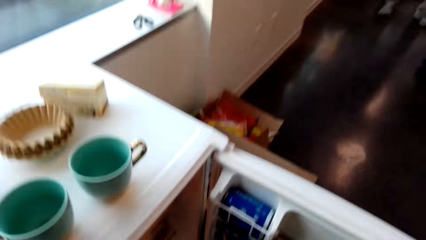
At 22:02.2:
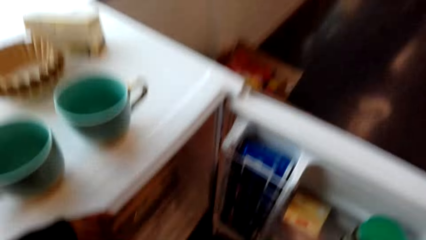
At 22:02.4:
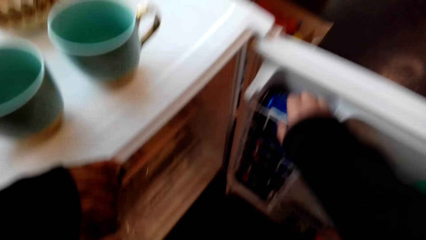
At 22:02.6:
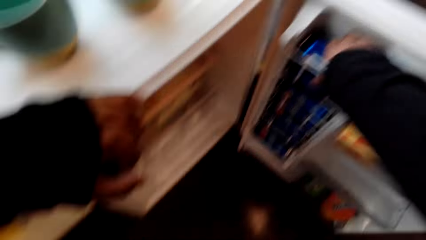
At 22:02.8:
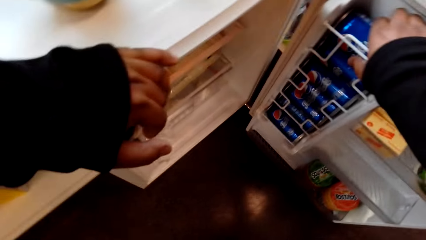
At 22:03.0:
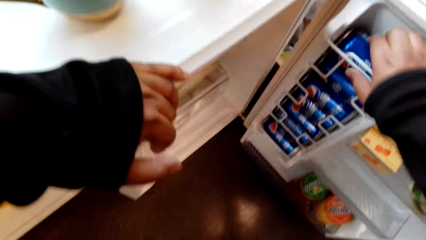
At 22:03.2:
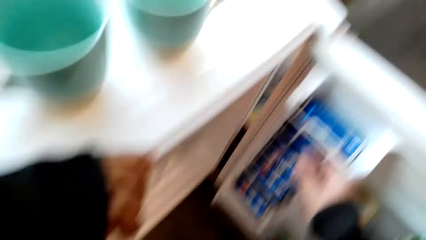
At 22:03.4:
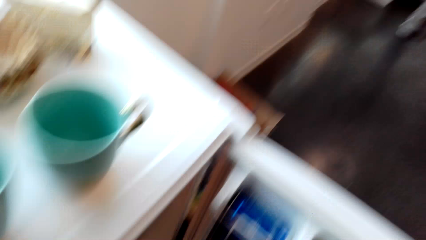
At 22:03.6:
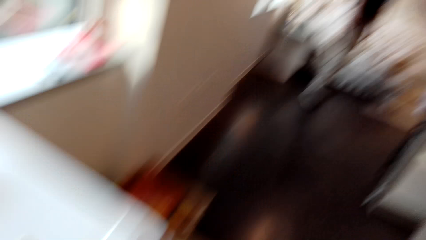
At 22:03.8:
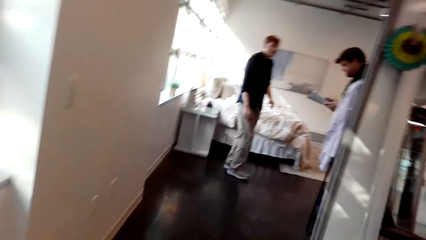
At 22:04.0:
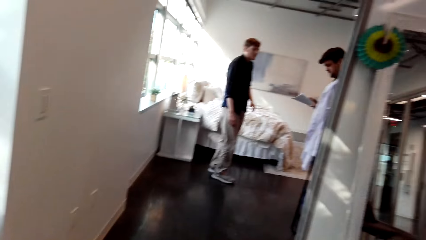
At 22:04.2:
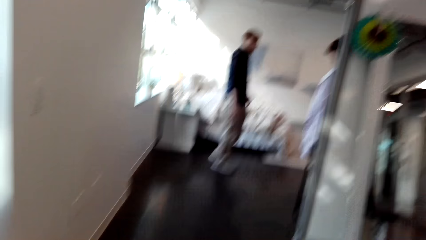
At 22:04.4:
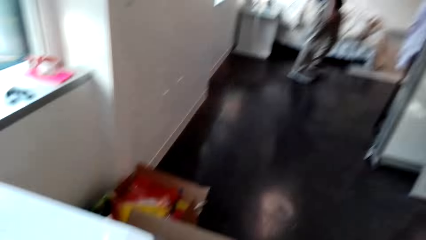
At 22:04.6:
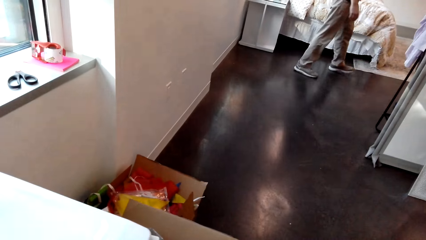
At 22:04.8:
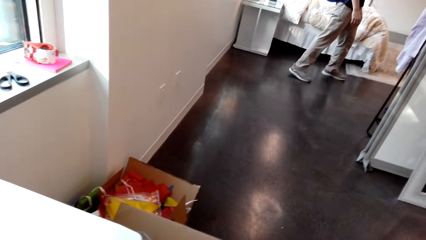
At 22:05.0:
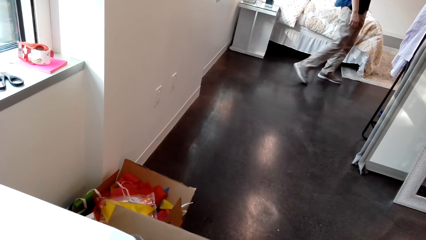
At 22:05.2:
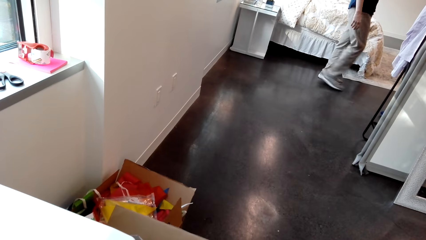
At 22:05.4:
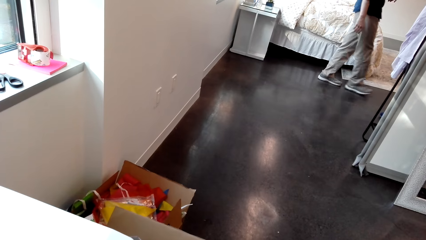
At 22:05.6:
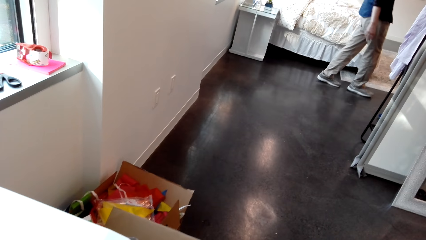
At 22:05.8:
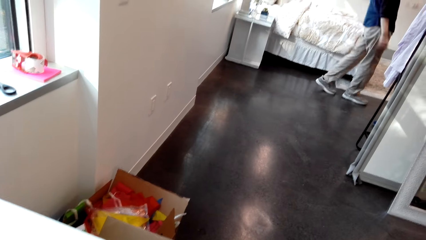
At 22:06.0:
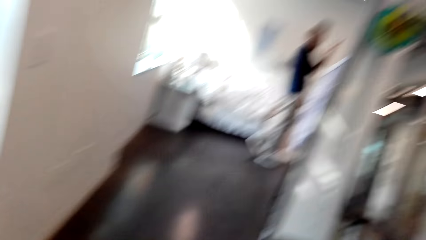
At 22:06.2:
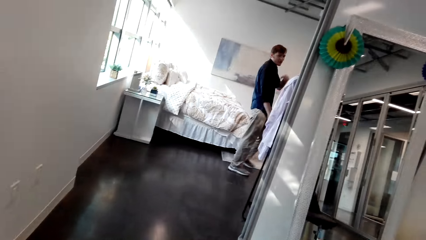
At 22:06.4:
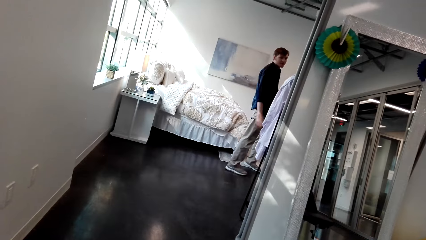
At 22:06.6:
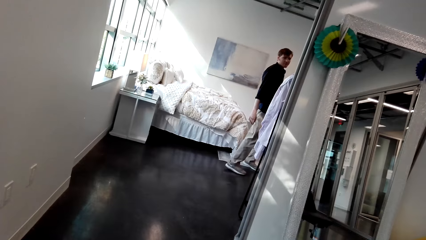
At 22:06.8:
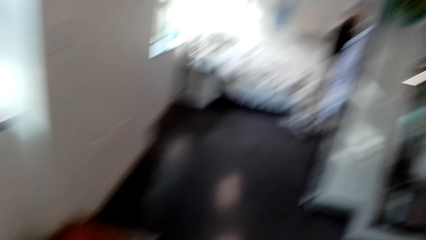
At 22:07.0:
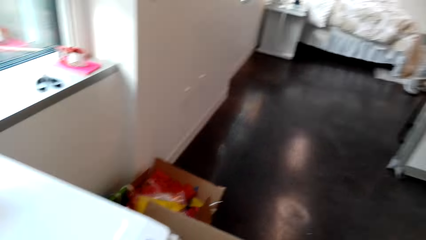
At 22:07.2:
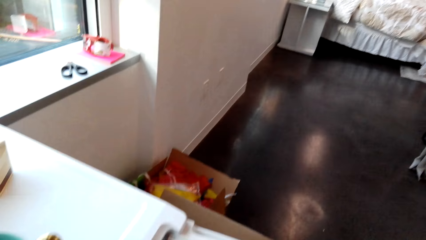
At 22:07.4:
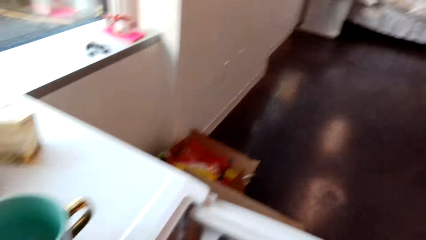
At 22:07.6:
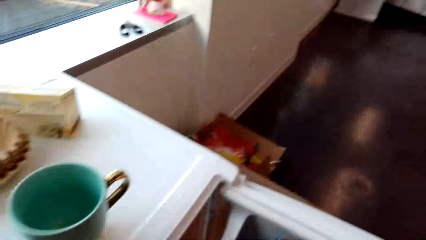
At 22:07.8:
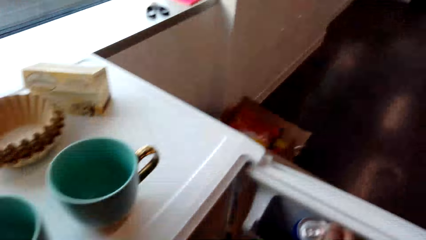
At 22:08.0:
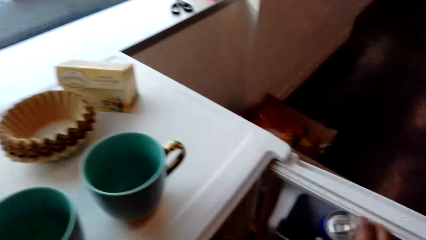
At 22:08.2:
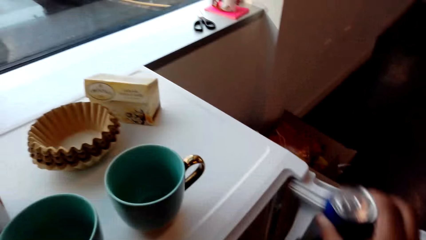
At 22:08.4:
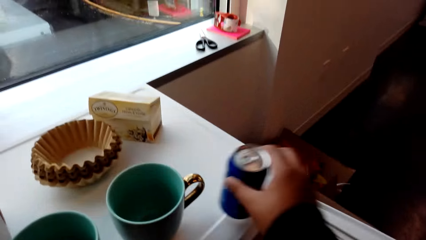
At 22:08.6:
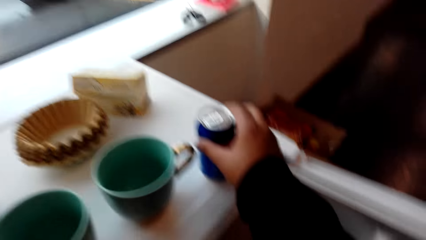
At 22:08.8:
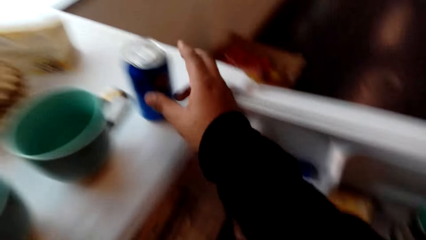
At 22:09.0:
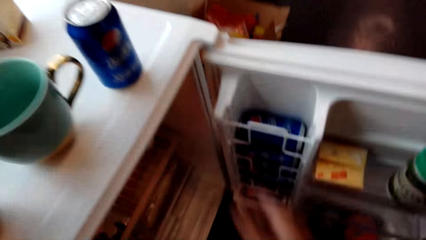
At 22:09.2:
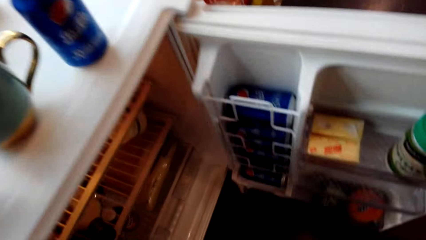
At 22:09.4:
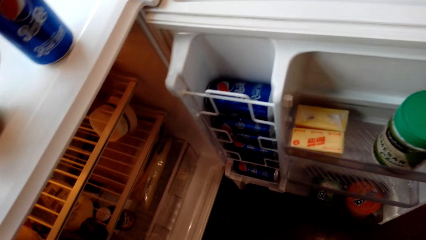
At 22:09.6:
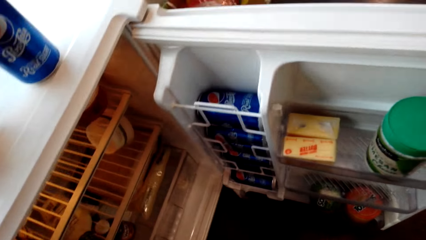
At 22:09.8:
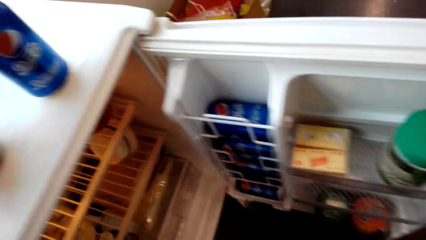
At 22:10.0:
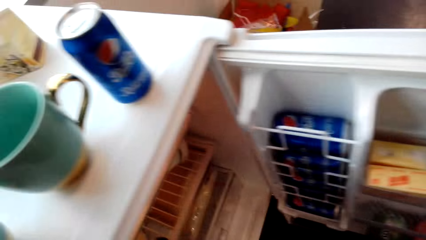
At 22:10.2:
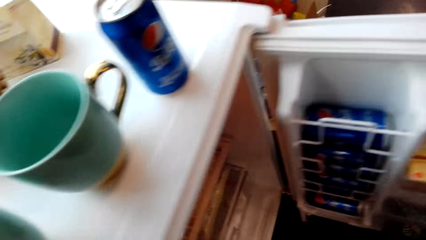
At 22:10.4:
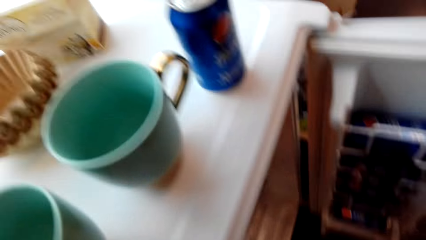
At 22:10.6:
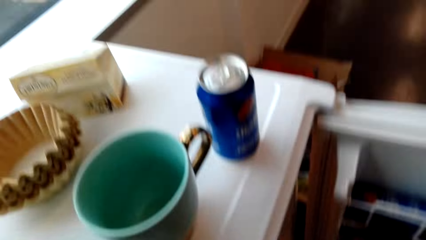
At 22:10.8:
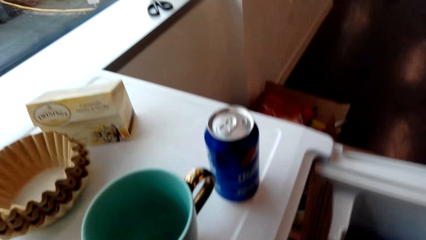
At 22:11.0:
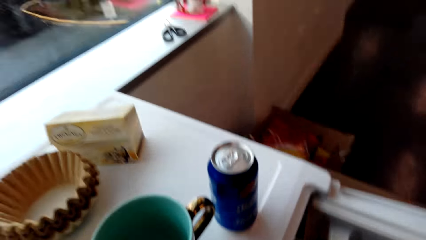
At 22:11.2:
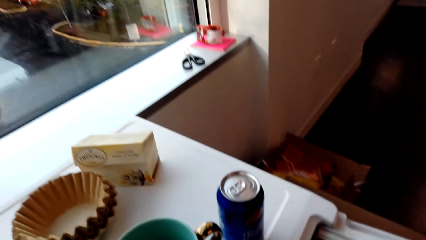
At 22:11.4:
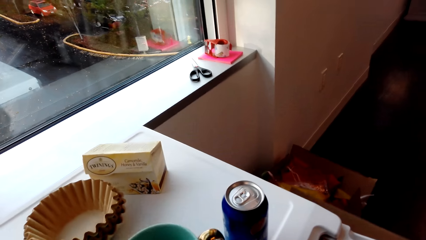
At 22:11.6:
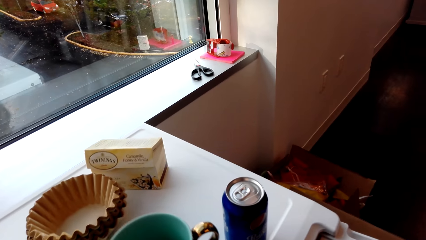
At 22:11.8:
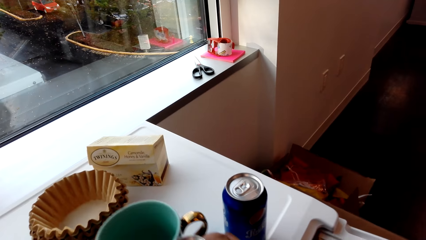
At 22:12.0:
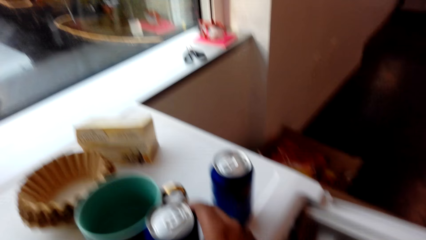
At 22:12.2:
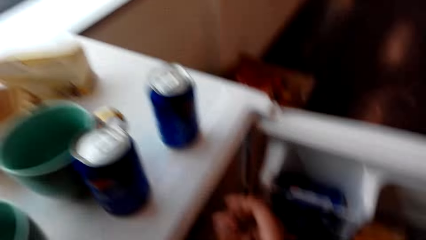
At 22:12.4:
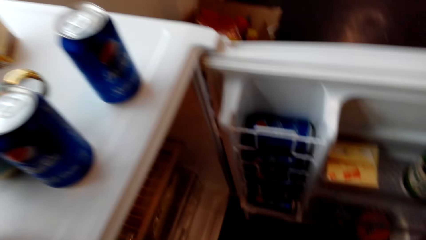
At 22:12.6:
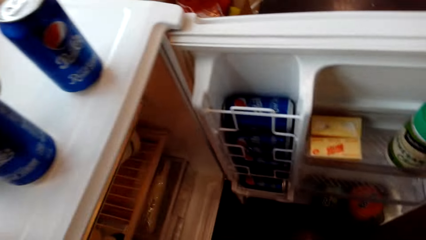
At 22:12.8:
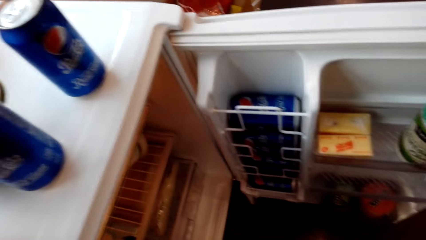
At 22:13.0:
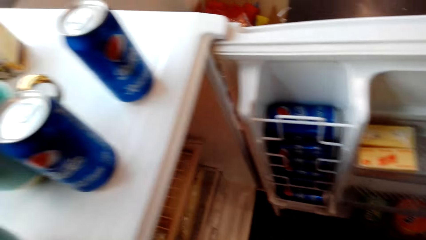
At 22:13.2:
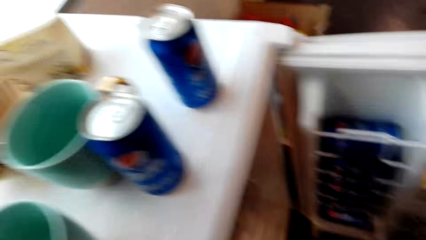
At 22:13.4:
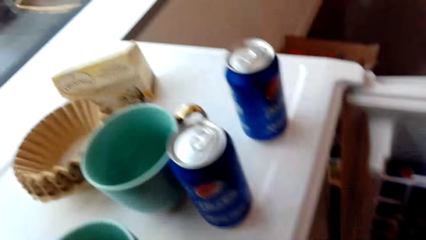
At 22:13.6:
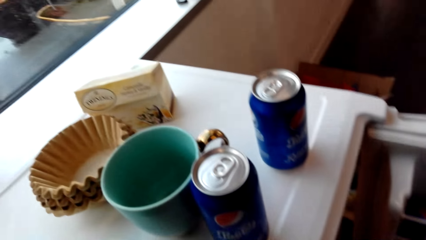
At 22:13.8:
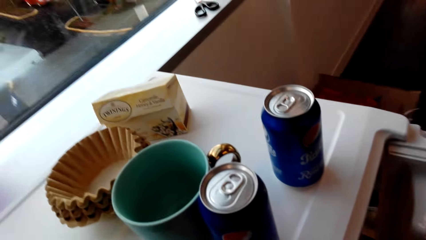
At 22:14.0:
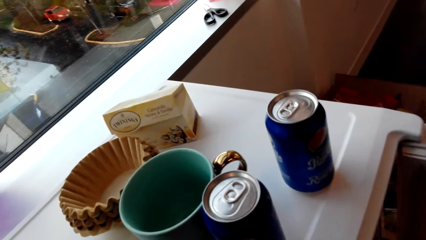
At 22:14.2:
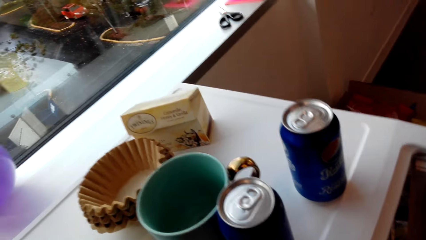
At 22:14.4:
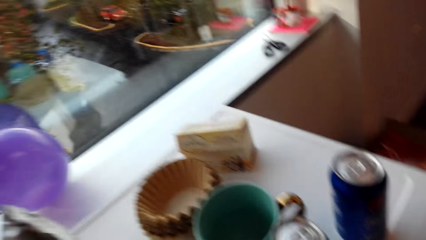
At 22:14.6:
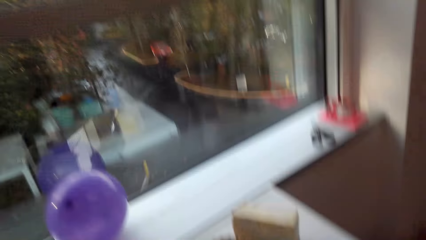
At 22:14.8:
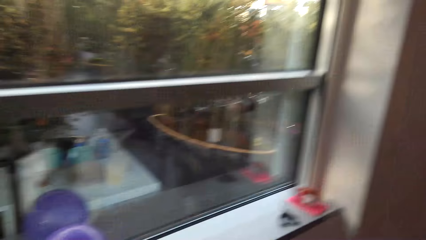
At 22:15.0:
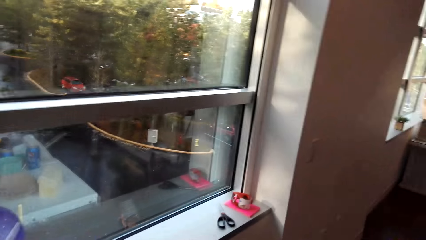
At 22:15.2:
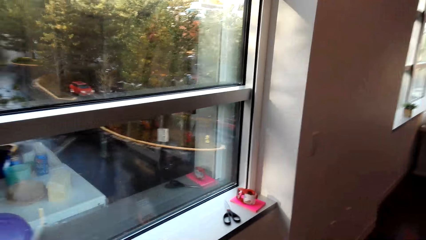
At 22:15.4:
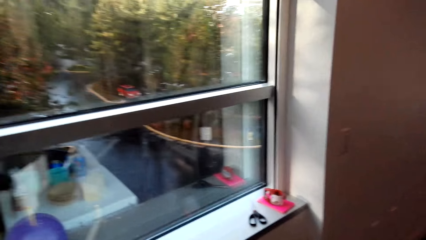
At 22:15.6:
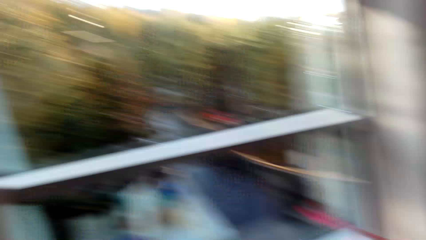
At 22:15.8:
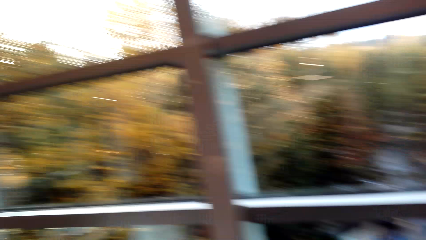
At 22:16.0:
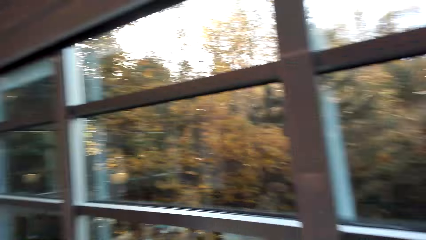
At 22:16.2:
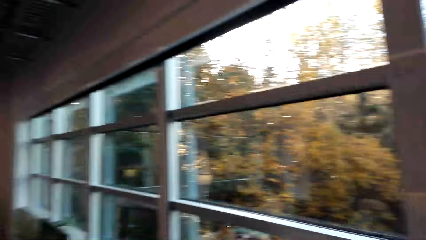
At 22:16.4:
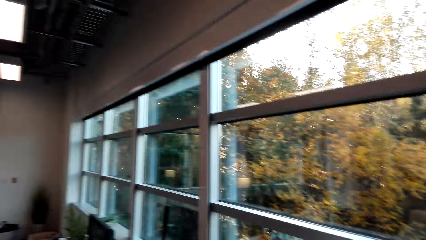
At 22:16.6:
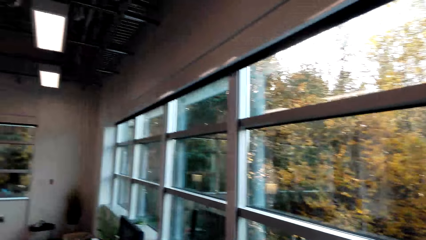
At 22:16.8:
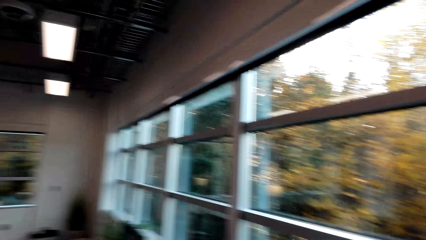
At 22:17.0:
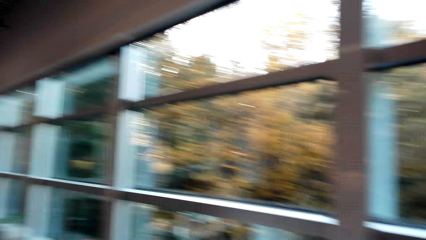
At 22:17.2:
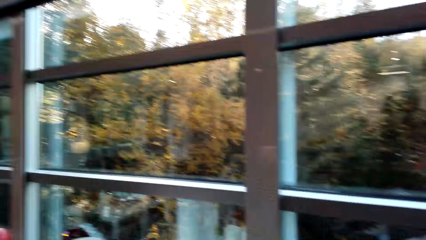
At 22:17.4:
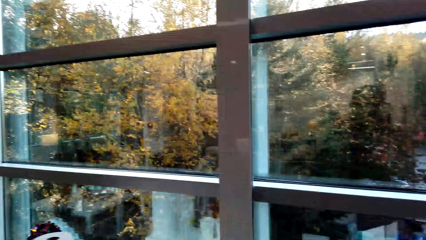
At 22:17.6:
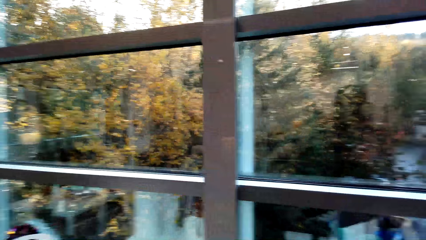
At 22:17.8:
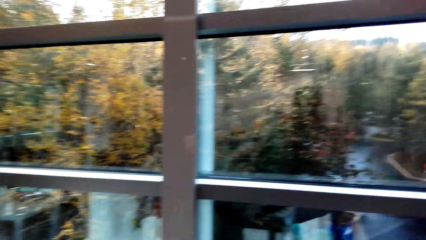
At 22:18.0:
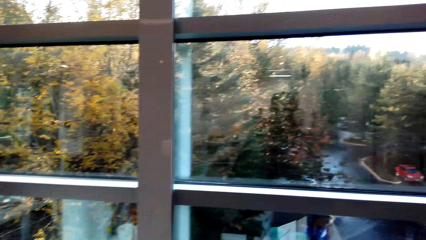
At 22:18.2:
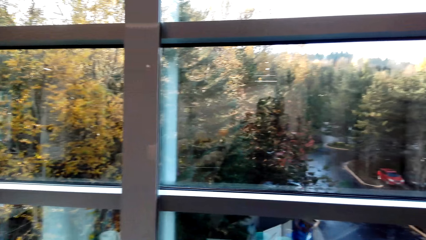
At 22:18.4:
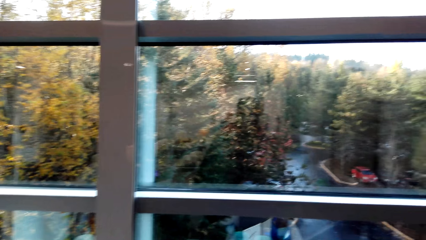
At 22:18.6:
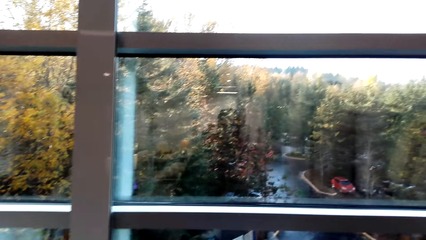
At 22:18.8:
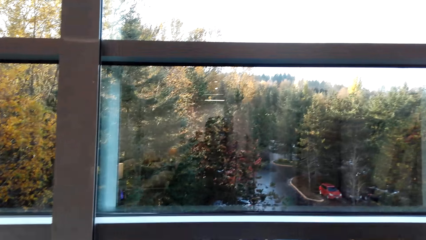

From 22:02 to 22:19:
The camera wearer holds a drink in the refrigerator. They look at a person and another person. The first person looks at the camera wearer. The camera wearer puts a can on top of the refrigerator. They look in the refrigerator. They put the can on top of the refrigerator. They look at the window.
